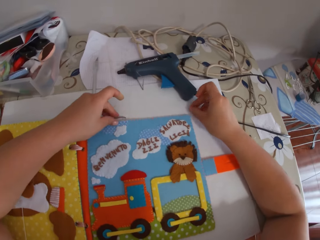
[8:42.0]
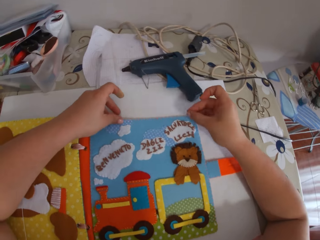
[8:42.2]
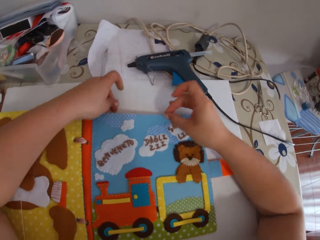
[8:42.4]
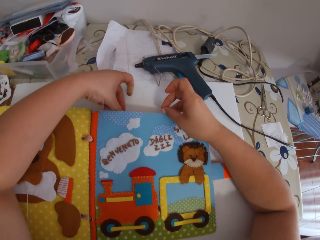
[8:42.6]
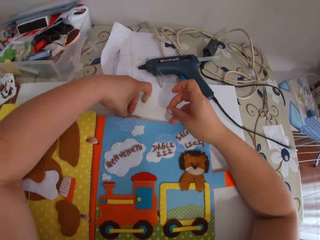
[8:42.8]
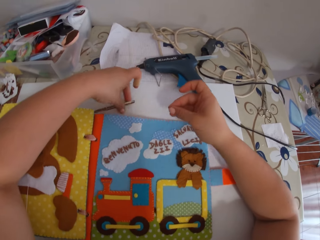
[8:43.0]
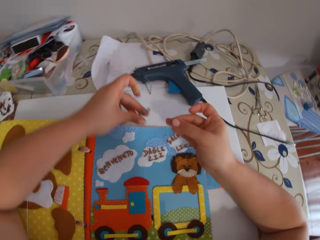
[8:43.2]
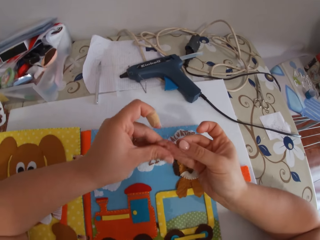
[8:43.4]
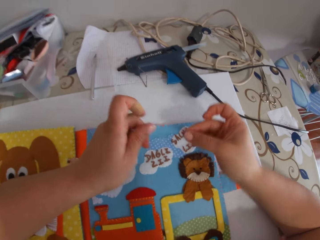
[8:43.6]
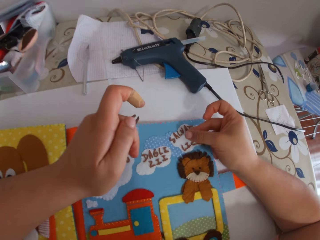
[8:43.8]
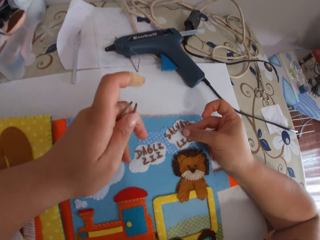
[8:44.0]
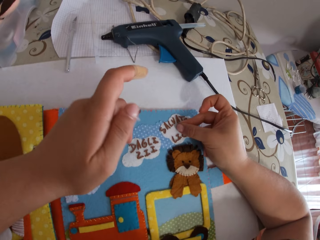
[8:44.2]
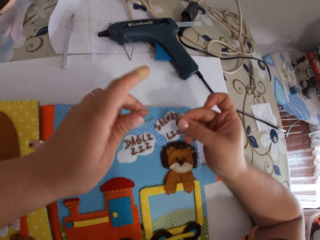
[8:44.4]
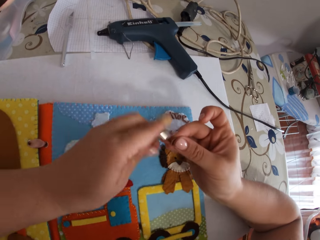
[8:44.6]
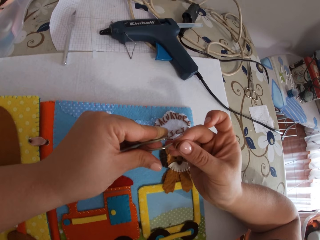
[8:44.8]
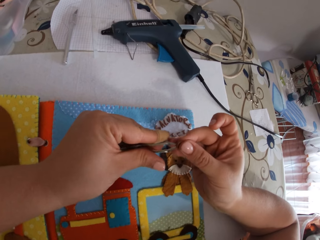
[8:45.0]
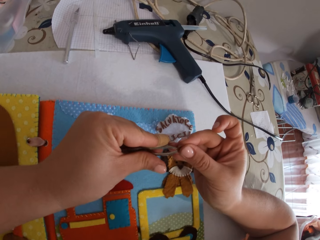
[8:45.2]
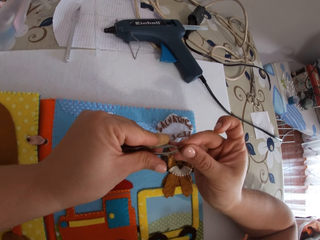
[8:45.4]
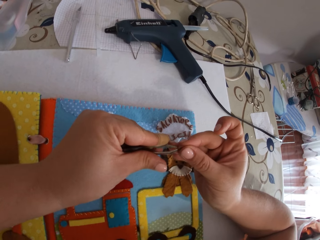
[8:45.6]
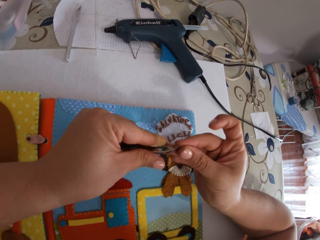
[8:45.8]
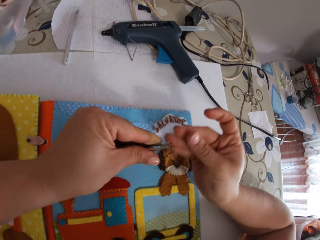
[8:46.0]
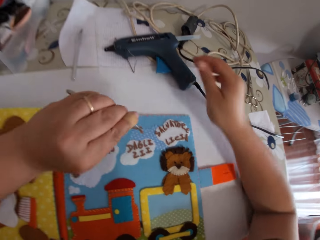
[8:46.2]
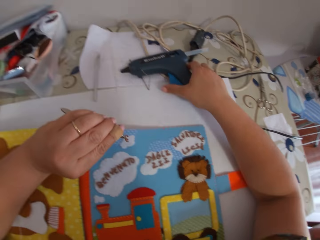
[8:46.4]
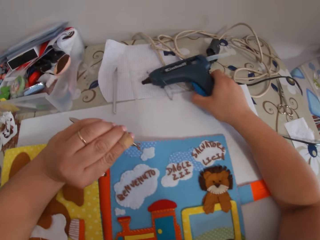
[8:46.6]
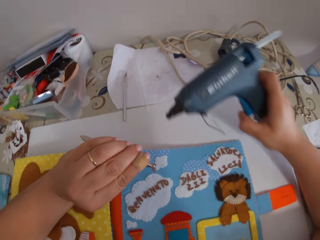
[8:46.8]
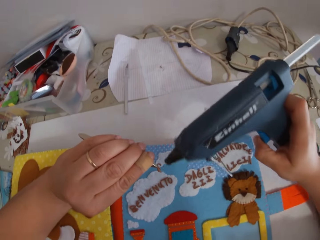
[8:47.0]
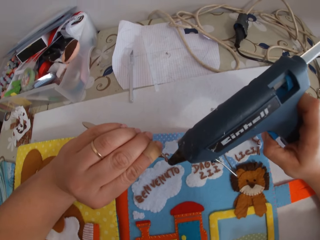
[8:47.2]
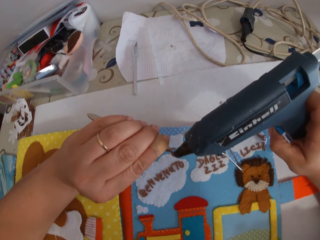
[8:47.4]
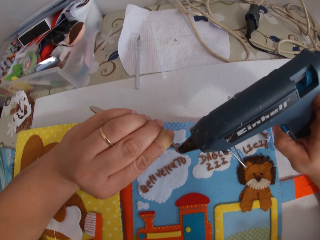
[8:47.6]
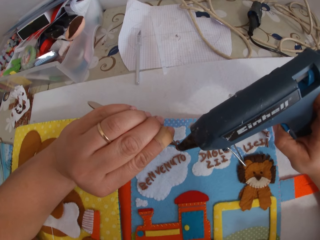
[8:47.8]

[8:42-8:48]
The camera wearer picks the paper alphabet from the cardboard. She picks up the pincer from the cardboard. She cleans her finger. She puts something on something. She holds the paper alphabet with the pincer. She picks up the glue gun from the table. She puts glue on the paper alphabet with the glue gun.

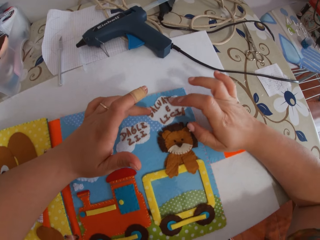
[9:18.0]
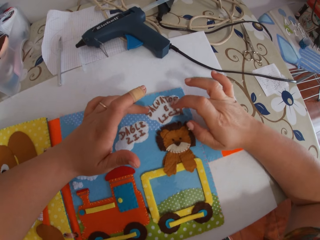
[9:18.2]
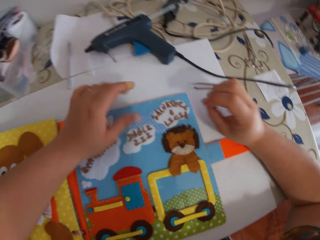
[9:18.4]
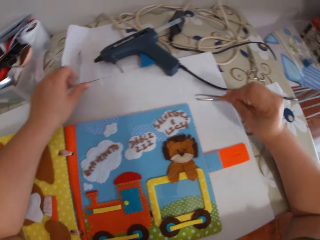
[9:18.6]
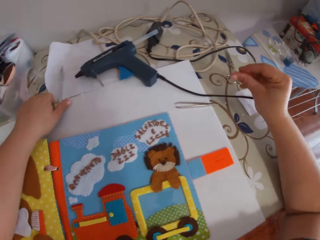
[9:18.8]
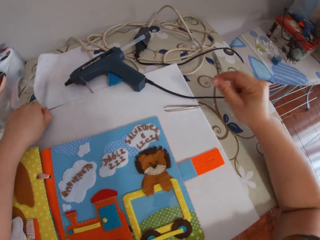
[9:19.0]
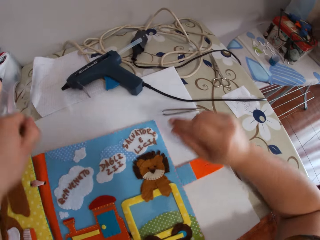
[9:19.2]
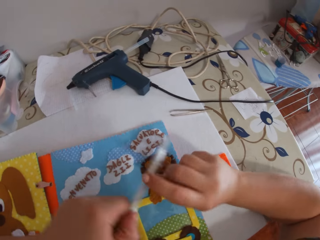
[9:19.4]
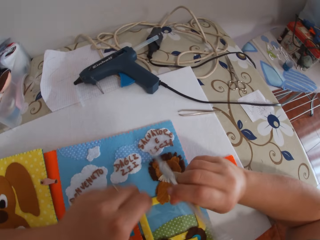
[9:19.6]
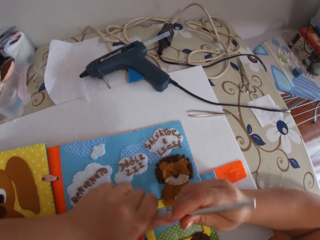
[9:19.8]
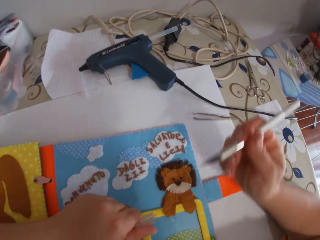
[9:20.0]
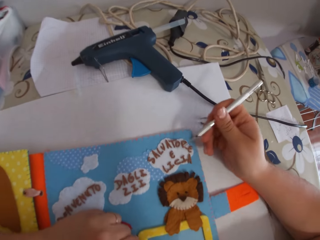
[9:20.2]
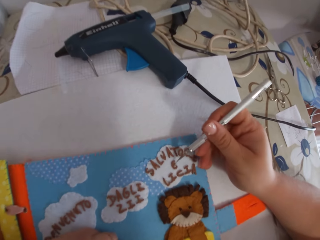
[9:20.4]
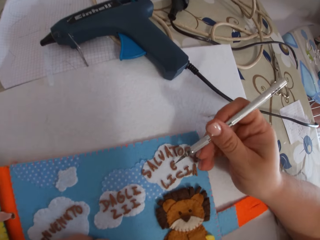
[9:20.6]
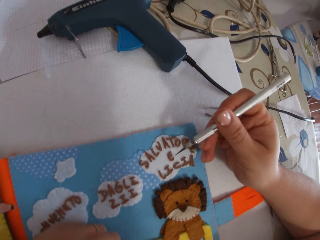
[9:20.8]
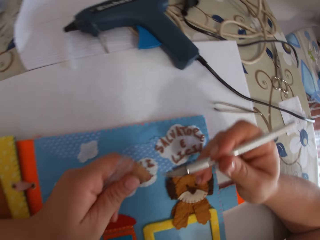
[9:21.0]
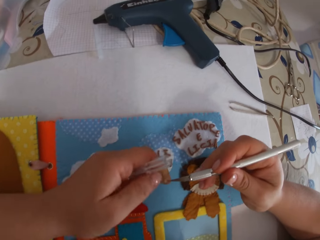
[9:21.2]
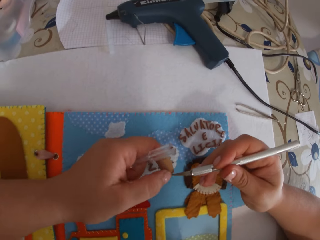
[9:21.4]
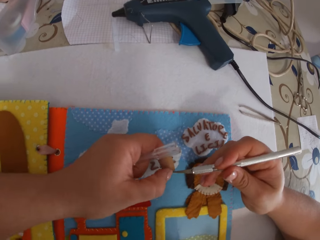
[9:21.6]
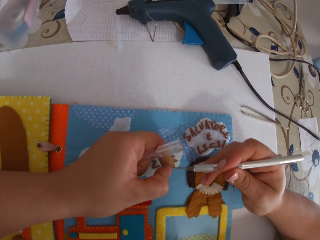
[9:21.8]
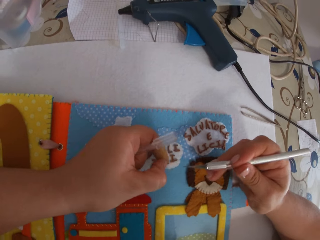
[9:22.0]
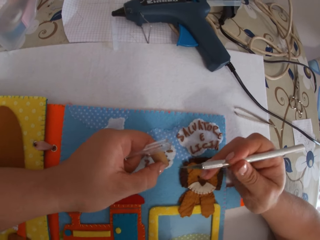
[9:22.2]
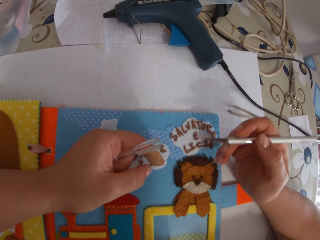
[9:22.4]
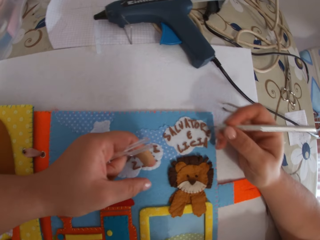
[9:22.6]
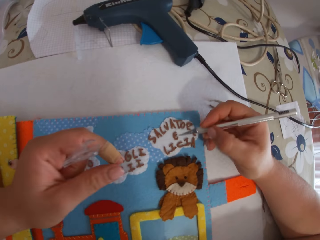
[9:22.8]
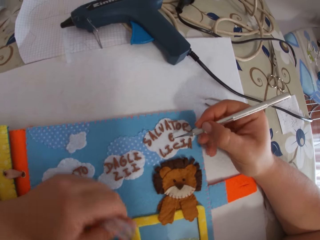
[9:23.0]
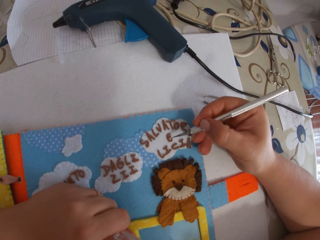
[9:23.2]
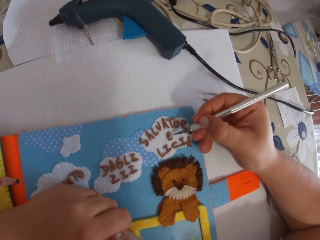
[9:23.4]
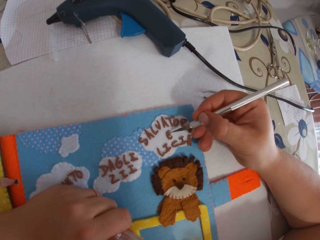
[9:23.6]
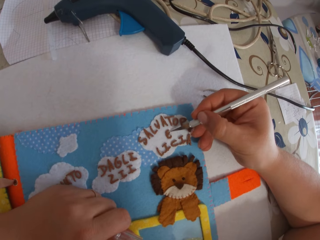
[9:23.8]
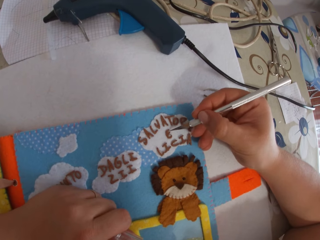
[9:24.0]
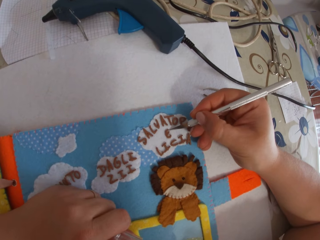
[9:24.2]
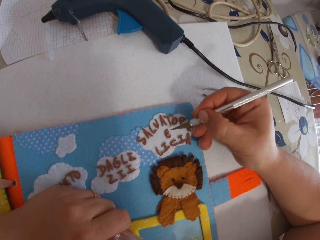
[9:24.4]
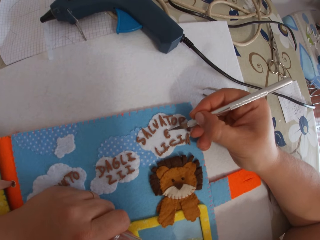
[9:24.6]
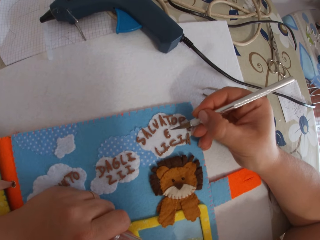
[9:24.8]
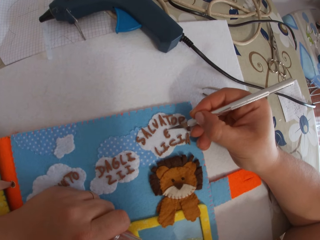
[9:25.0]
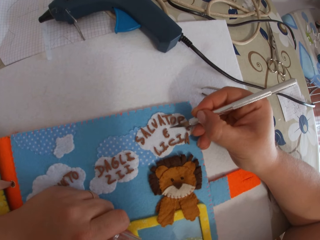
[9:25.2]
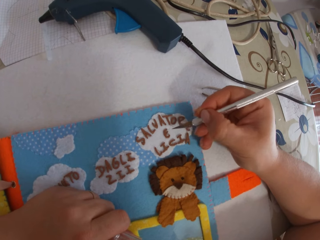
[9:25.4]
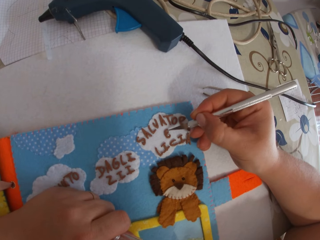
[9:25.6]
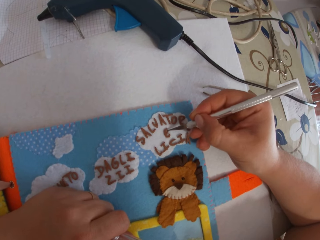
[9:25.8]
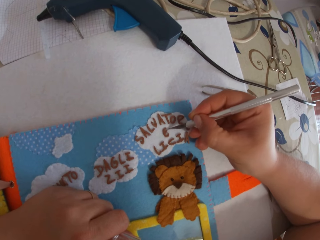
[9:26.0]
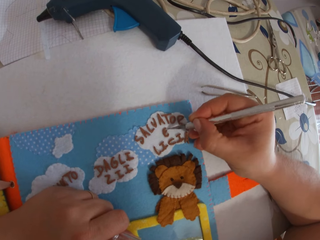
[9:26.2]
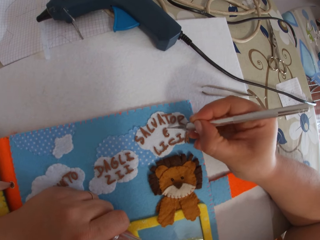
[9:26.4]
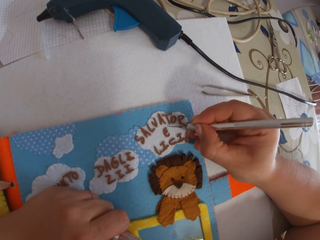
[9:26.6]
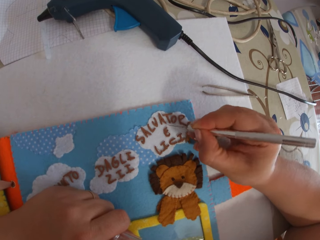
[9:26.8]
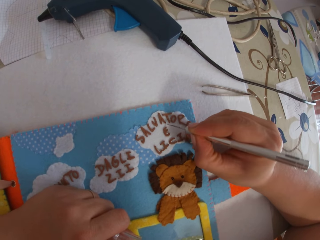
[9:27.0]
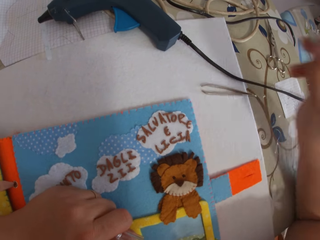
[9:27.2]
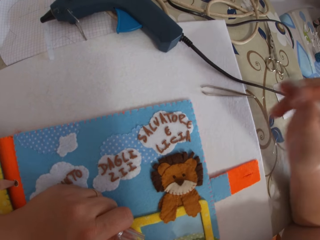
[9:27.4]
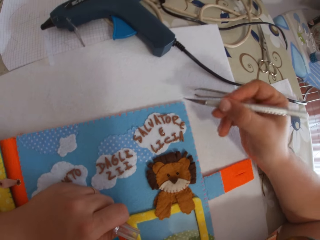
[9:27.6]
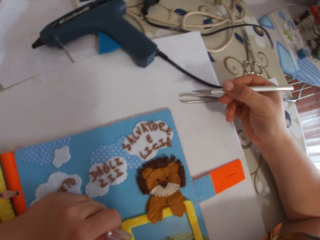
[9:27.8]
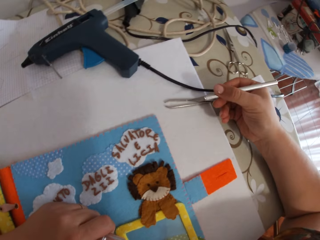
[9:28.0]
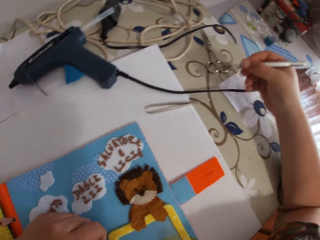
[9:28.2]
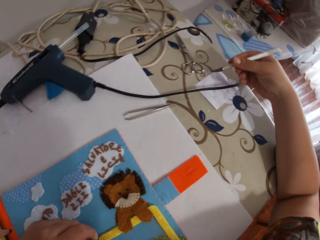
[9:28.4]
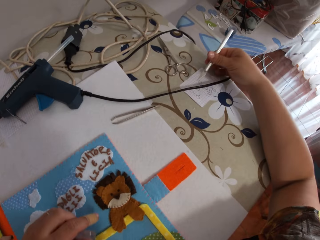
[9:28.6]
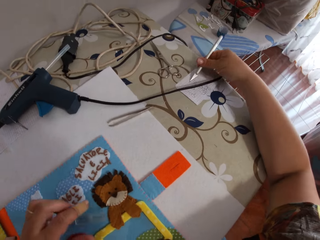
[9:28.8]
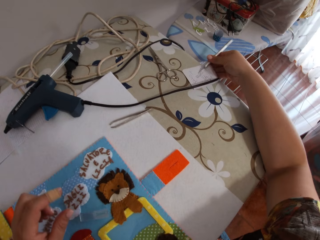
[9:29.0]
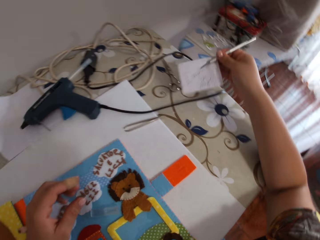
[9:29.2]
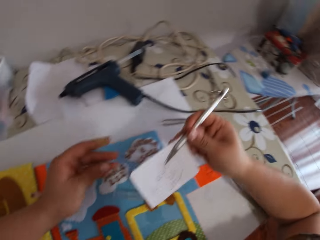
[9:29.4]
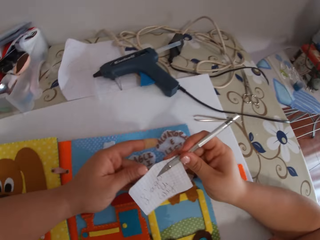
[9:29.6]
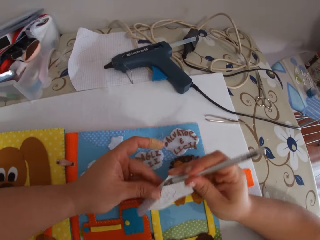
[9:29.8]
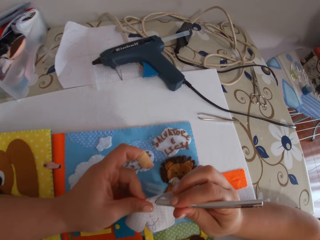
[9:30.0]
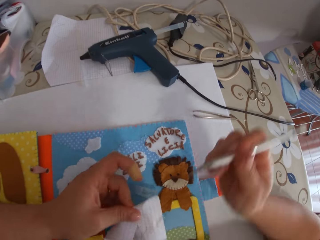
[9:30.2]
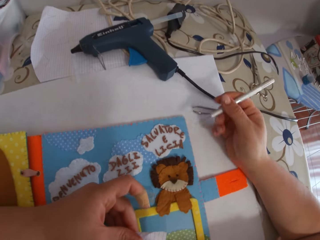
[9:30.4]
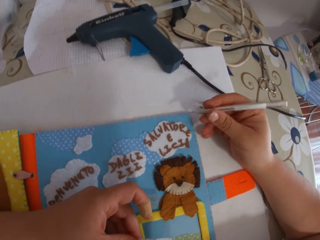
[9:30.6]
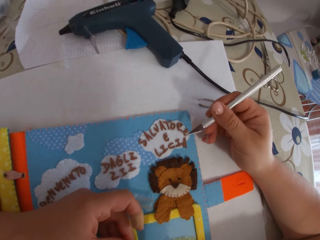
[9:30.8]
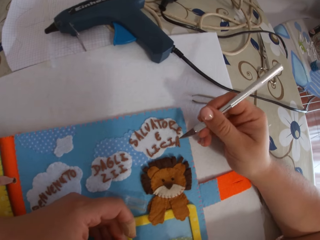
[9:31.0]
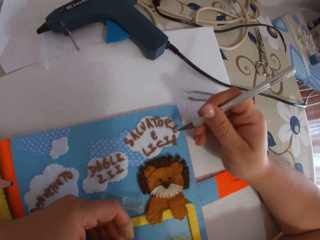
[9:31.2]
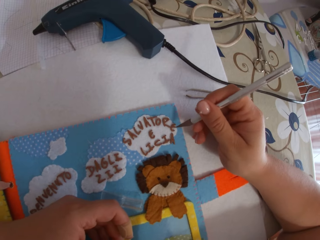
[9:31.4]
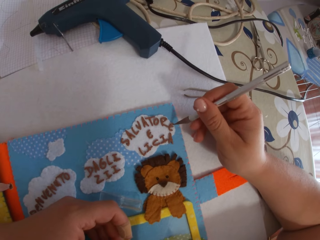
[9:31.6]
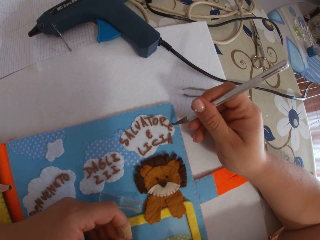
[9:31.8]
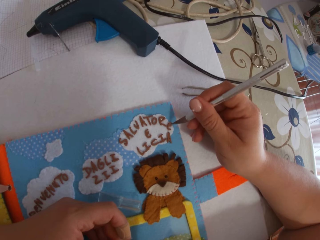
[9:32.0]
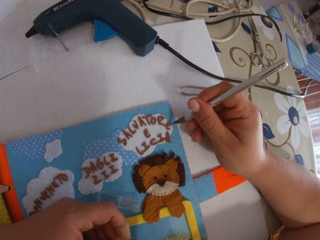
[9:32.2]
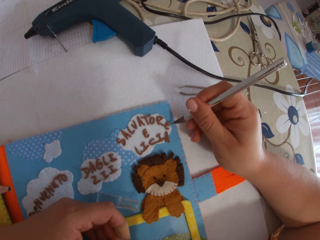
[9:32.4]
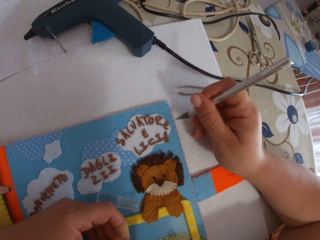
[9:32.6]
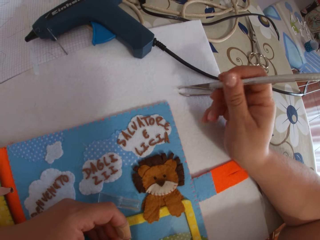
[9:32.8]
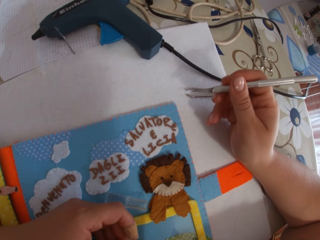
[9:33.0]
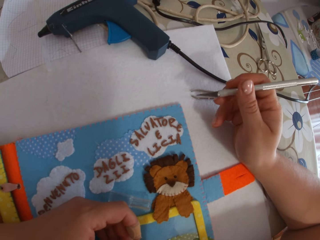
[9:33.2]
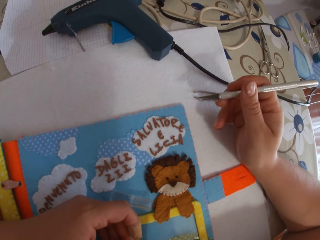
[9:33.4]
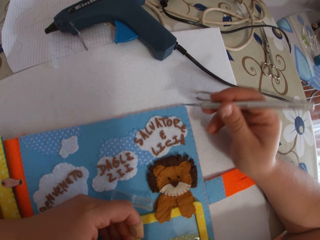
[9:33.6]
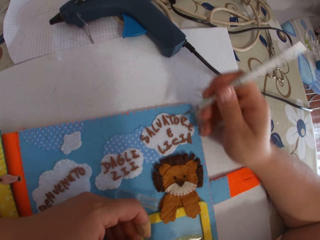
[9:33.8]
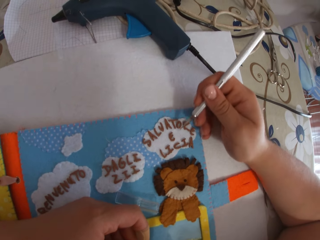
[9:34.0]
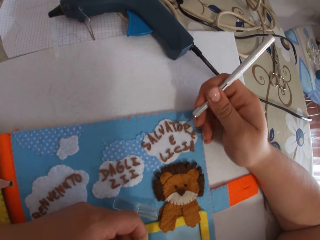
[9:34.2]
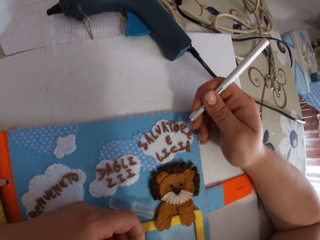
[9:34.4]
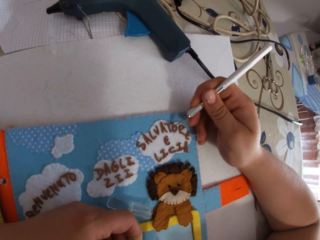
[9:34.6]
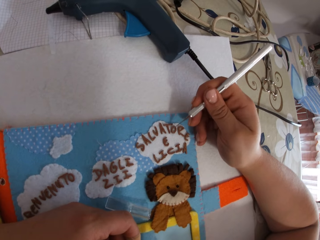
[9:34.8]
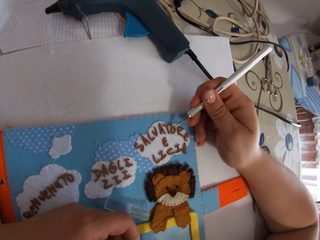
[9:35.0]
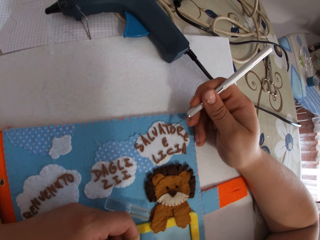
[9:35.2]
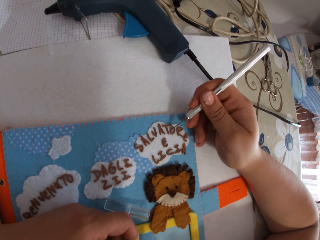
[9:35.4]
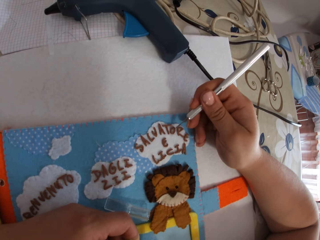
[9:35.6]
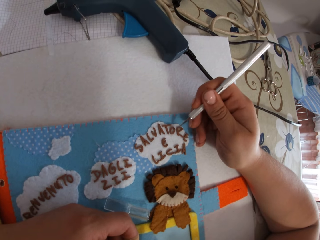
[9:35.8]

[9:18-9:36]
The camera wearer picks up a craft knife on the table with her right hand. She passes the craft knife in her left hand to her right hand. She opens the cover of the craft knife with her left hand. She traces a letter in the book with the craft knife in her right hand. She touches the tip of the craft knife in her right hand with her left hand. She traces the letter in the book with the craft knife in her right hand. She cleans the tip of the craft knife on a paper on the table with her right hand. She picks the paper on the table with her right hand. She passes the paper in her right hand to her left hand. She traces the letter in the book with the craft knife in her right hand.
